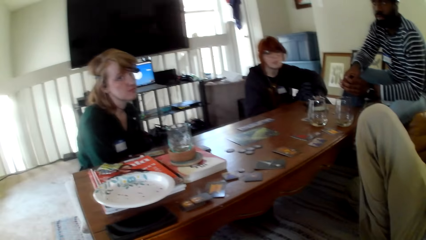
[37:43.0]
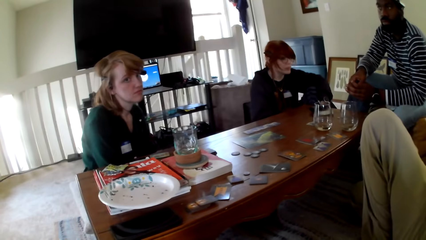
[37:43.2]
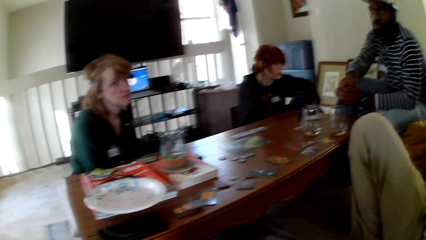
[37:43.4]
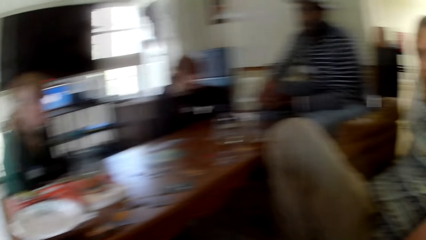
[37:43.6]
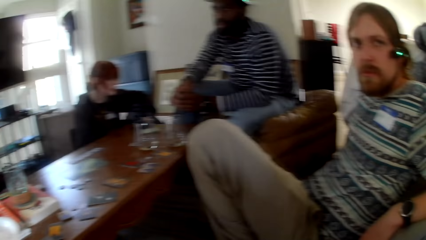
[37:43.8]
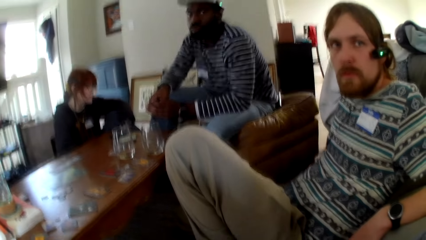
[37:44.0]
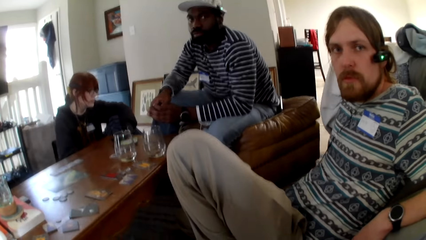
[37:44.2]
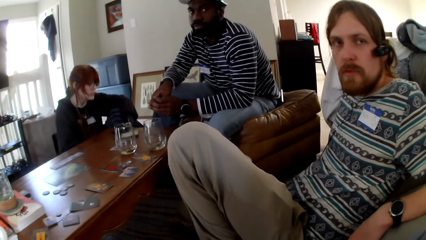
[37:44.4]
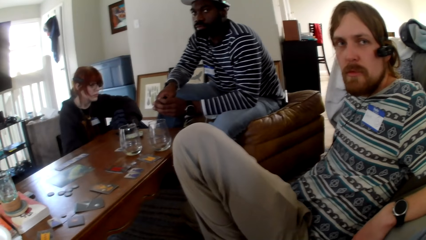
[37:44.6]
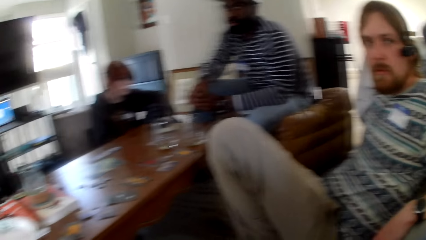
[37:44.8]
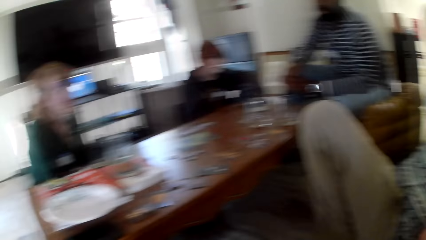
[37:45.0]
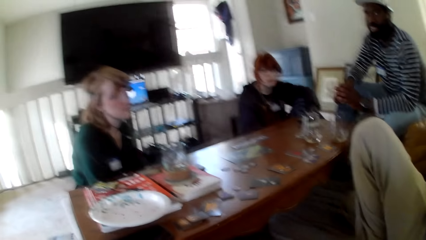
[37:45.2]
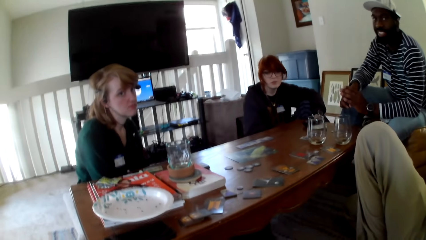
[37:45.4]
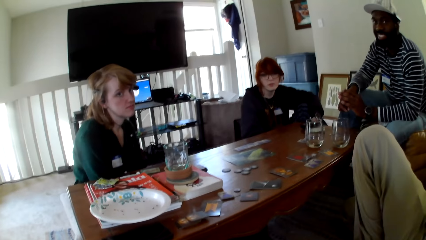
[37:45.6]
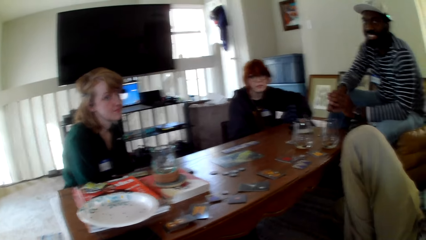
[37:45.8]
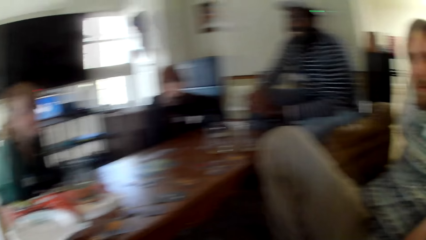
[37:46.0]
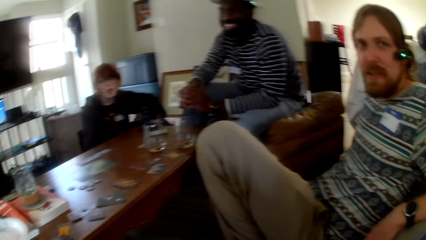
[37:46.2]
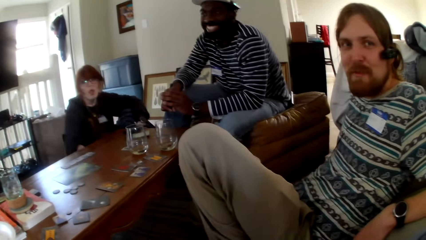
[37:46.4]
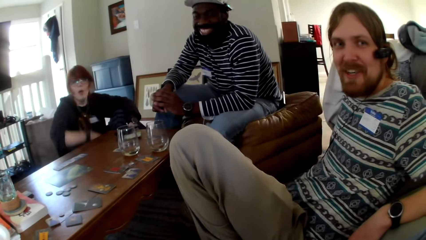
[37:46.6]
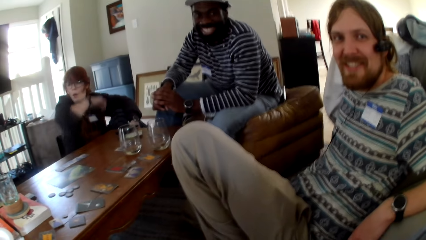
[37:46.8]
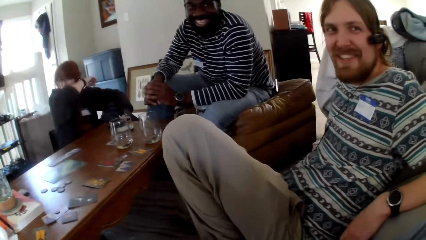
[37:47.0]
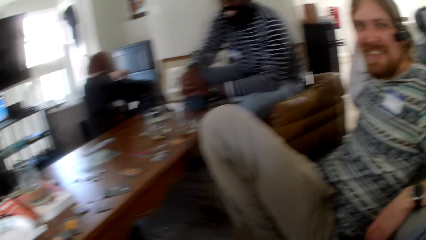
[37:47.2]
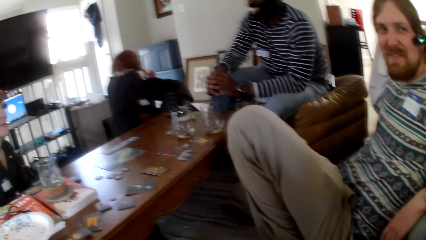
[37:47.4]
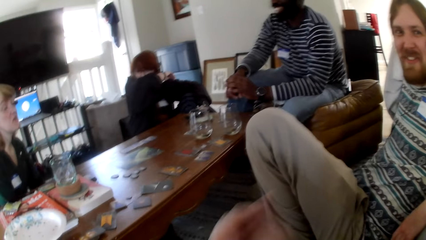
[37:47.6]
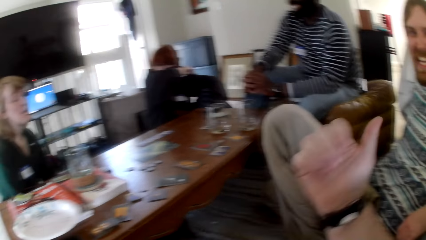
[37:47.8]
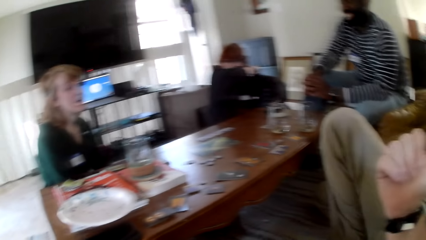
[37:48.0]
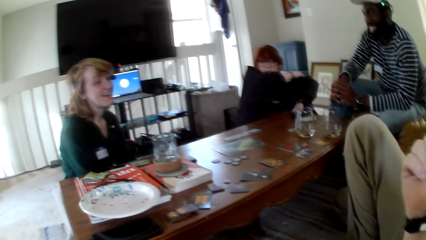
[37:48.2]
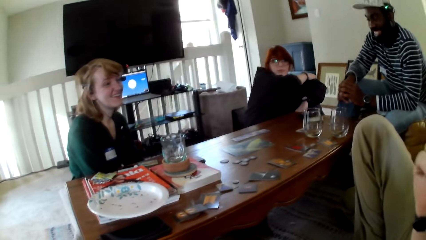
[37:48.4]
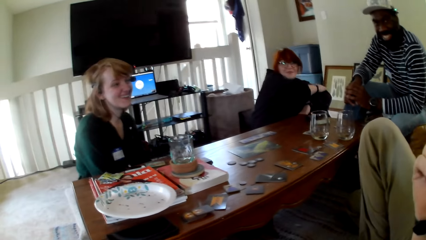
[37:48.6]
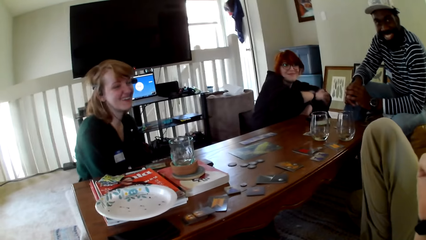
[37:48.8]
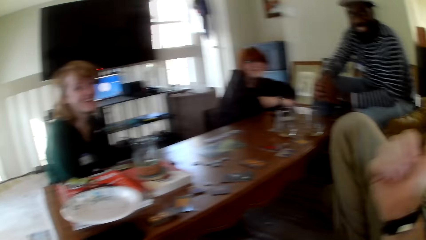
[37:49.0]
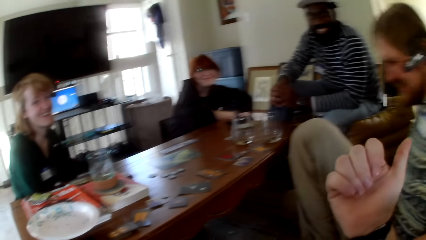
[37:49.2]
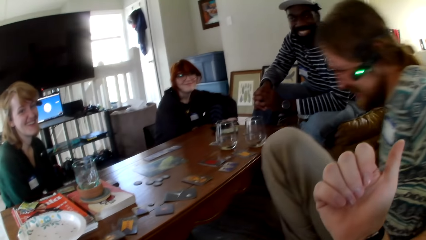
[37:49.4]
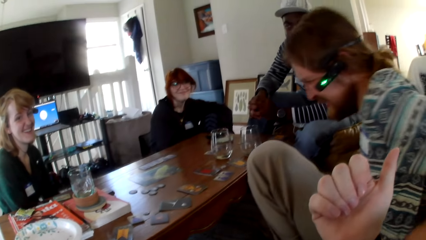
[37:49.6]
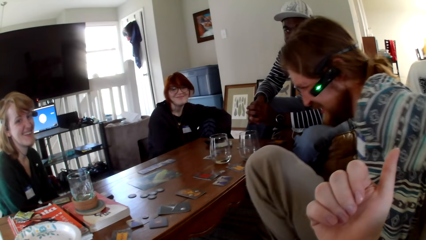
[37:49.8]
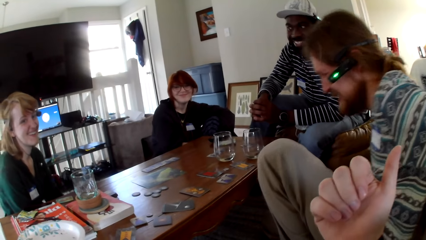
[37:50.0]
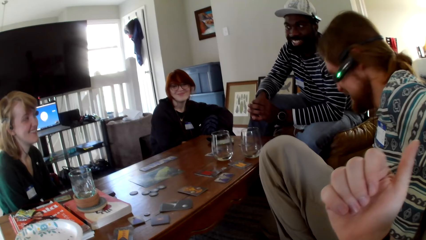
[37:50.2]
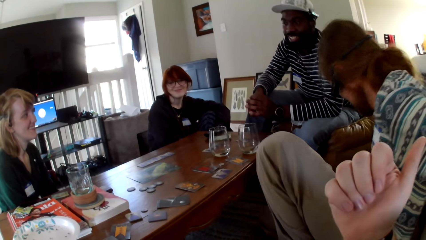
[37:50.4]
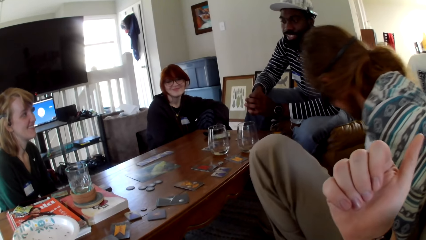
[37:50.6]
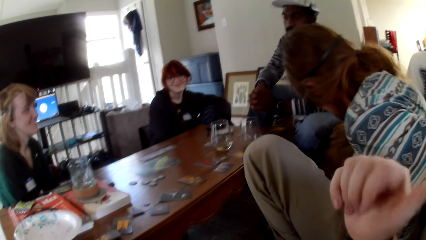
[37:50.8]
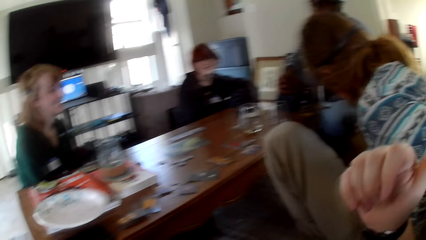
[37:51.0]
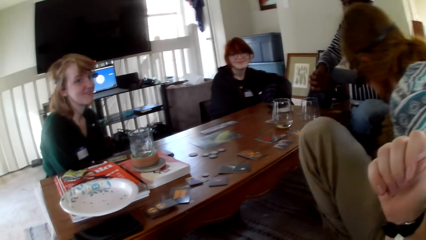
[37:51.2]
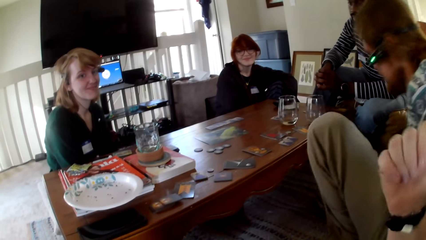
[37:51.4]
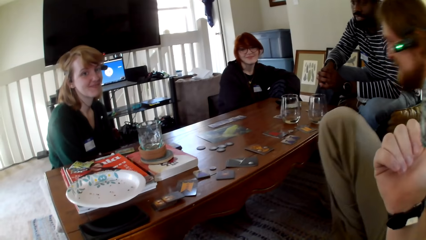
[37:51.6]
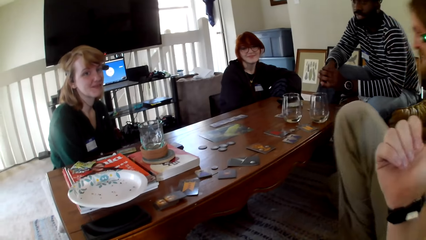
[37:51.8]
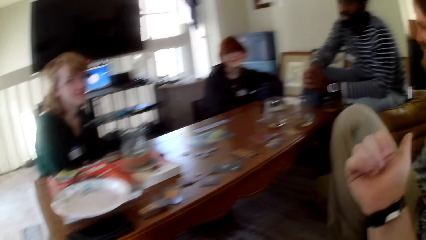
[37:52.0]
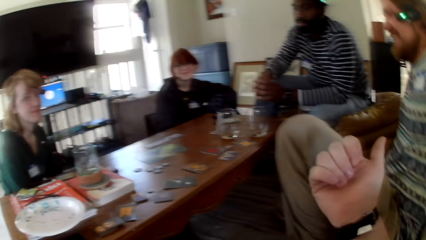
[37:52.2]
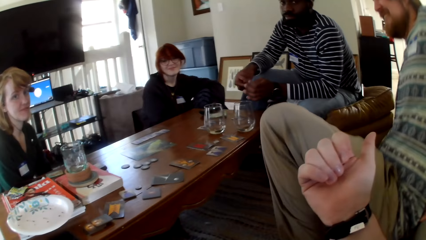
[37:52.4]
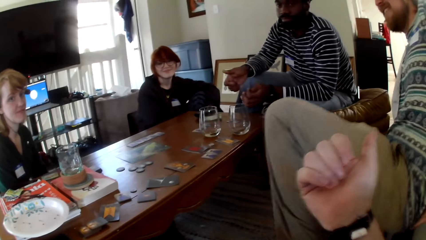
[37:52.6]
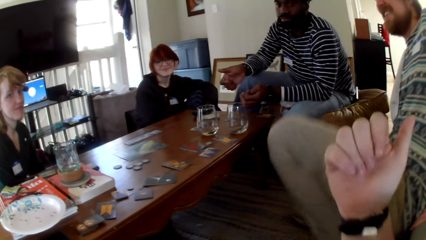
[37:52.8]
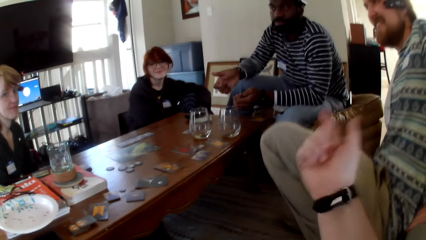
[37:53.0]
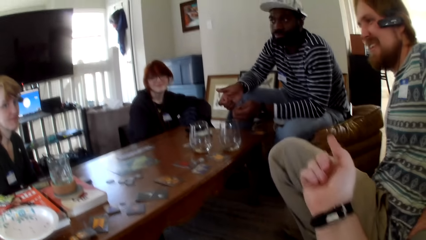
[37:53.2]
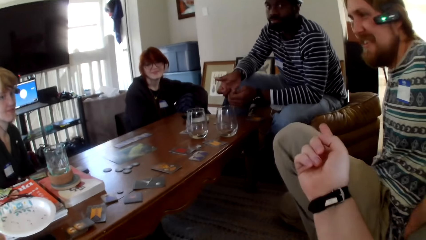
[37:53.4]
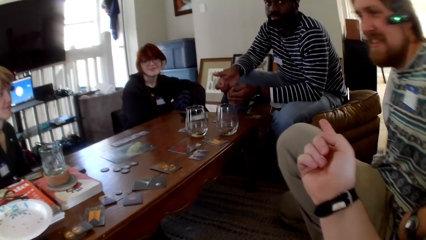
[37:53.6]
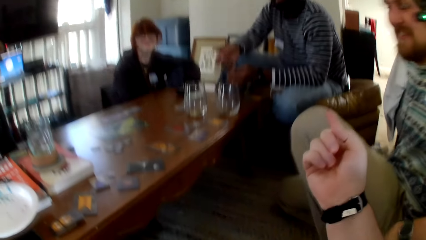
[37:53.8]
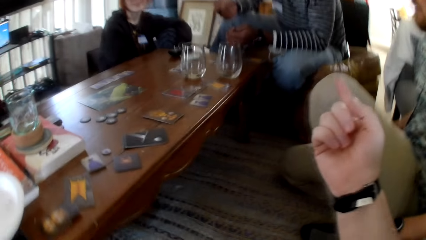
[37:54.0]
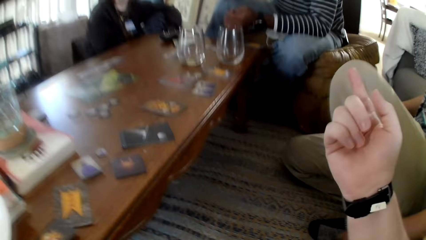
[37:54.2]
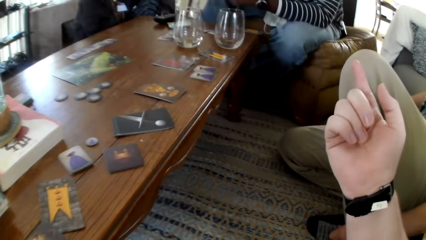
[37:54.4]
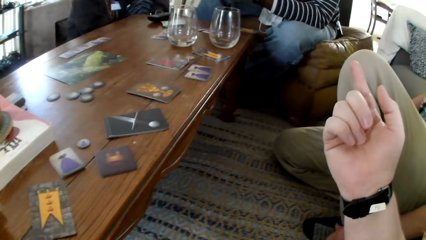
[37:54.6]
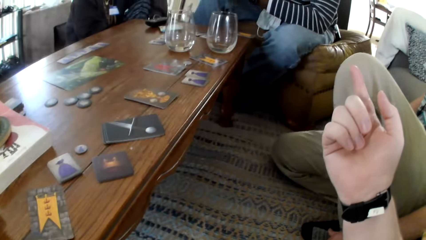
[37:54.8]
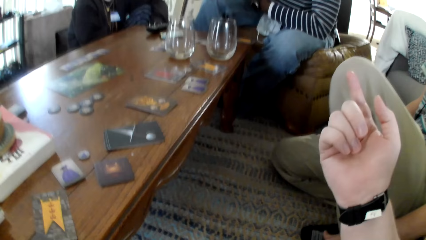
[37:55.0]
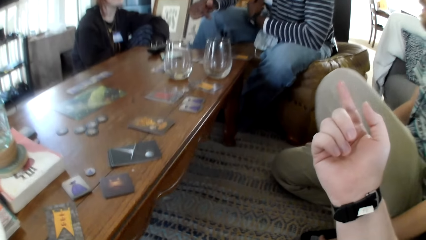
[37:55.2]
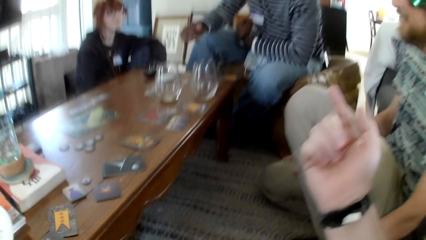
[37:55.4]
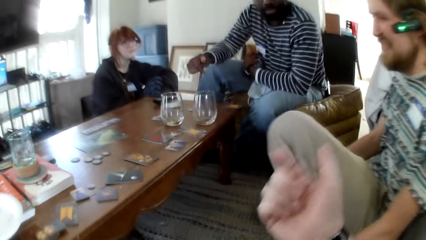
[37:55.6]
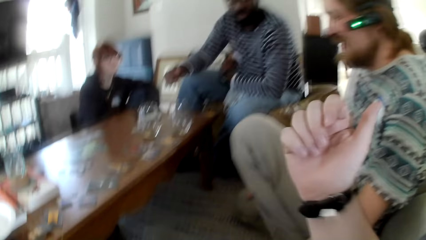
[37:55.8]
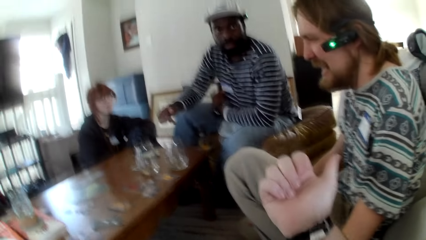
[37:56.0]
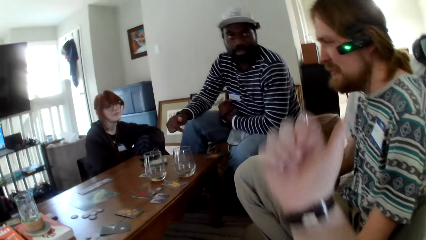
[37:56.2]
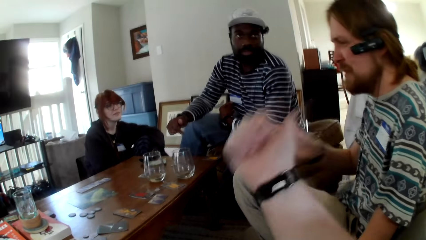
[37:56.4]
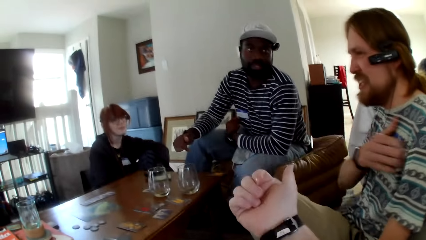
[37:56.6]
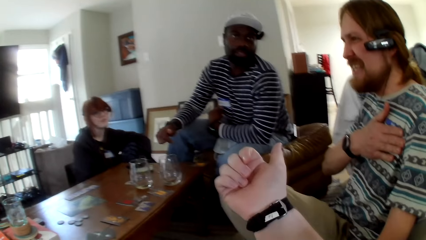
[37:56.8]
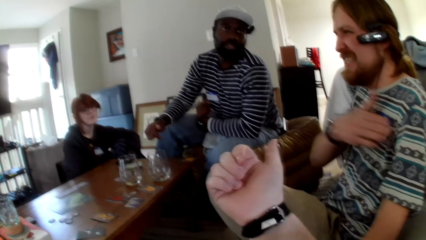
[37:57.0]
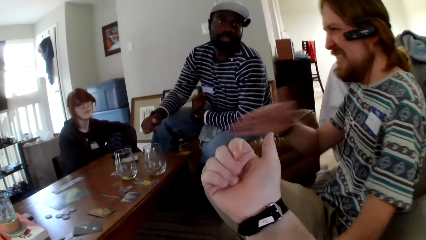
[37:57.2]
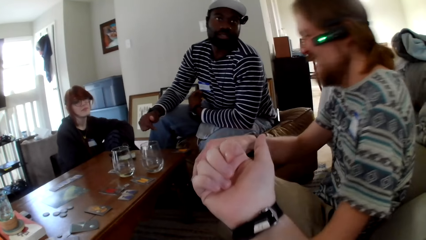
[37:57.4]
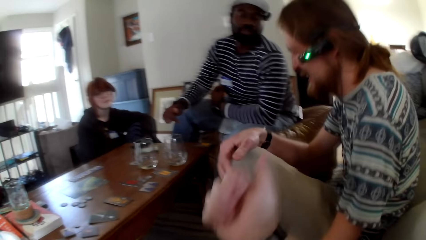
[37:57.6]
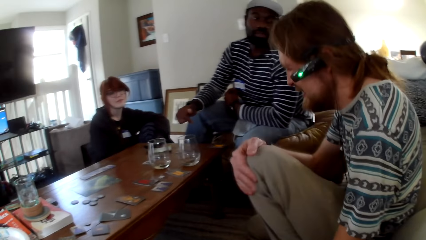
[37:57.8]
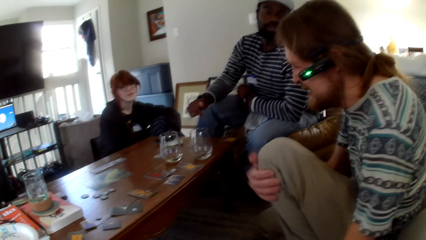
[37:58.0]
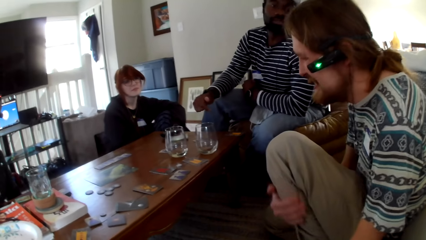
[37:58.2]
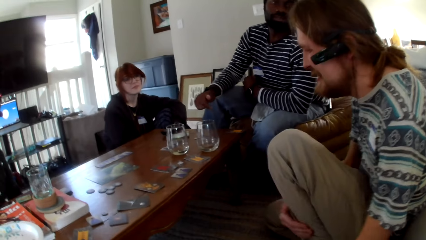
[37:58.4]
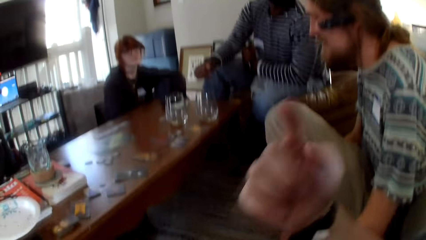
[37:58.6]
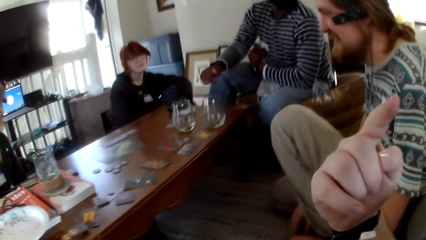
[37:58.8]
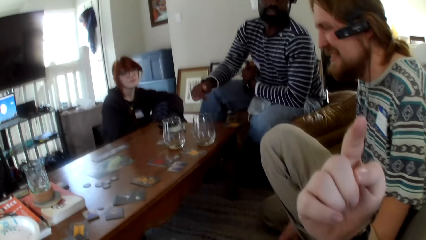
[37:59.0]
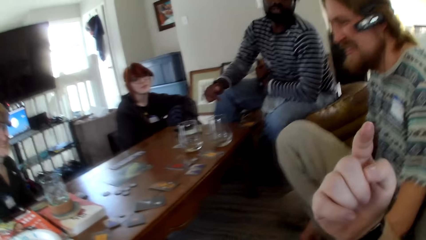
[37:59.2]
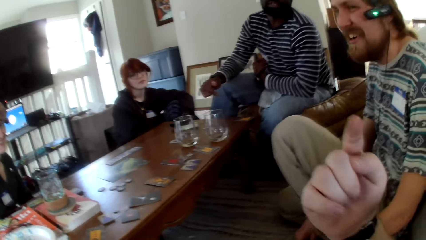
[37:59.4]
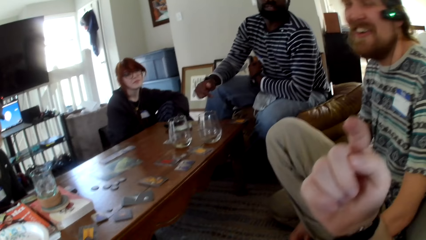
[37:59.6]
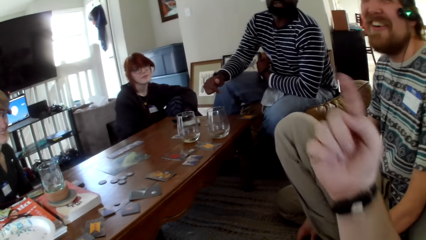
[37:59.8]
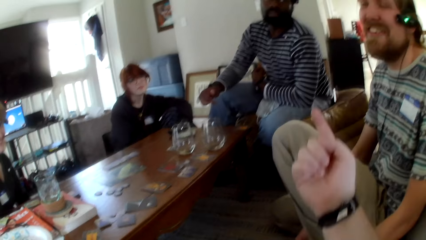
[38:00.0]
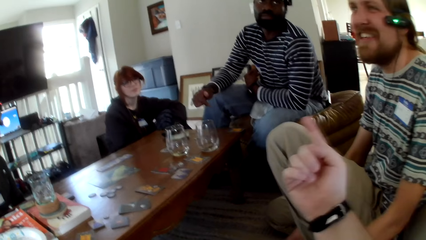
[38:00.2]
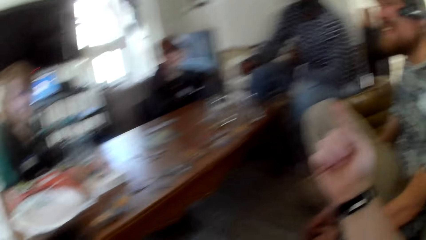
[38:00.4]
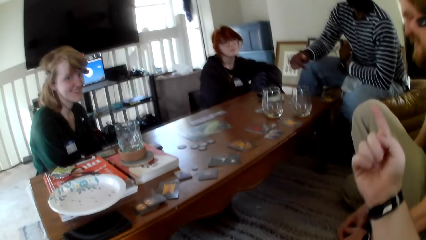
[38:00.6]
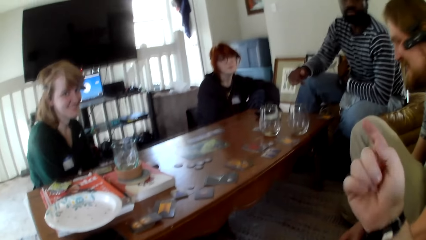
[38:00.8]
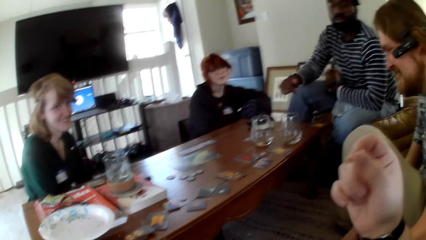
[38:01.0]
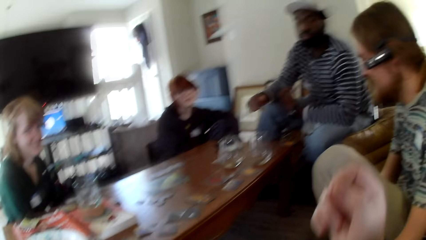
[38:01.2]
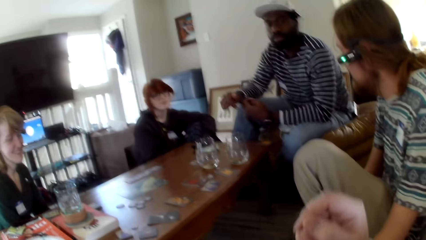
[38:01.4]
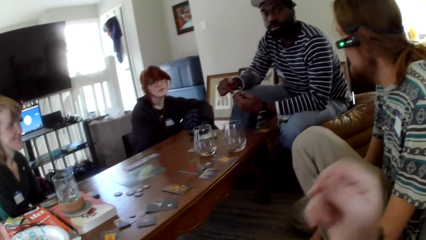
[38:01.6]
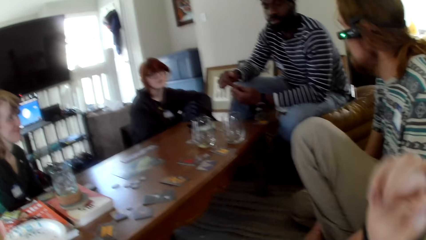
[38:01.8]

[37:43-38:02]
The camera wearer watches the background. A woman wipes her nose with her arm. A man laughs. Another man laughs. A person puts a hand on the face. Another woman laughs. The other man moves his body. The camera wearer raises his hand up. He gestures his hand. The other man holds his chest, pulls his hand off the chest and holds his knee. A person touches a leg. The camera wearer gestures his hand. He raises his hand up.
